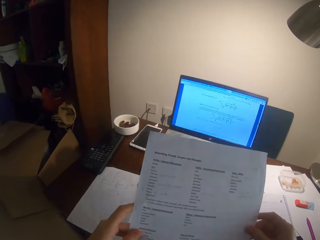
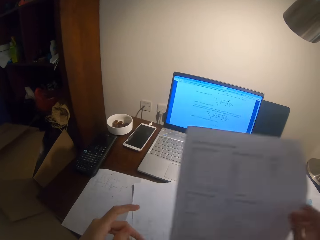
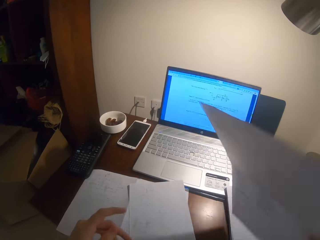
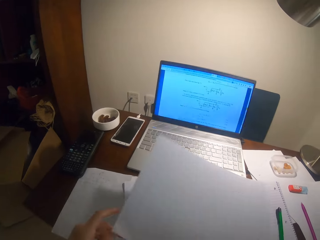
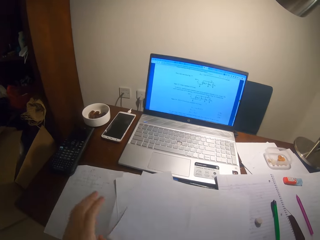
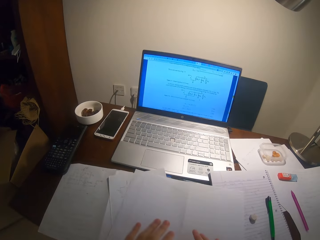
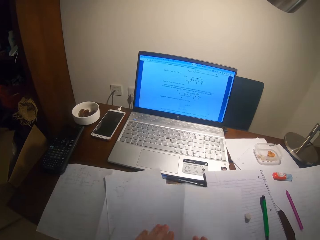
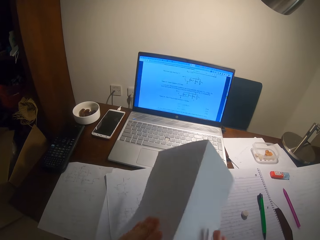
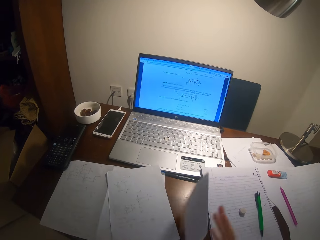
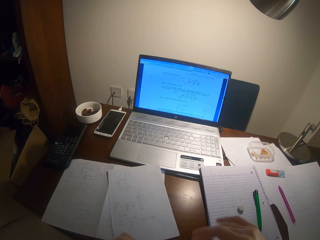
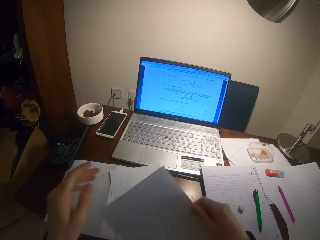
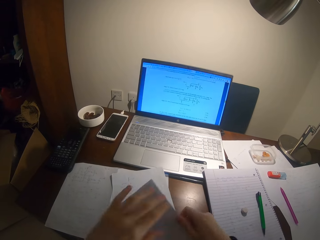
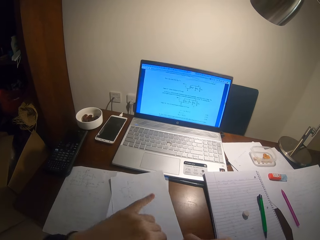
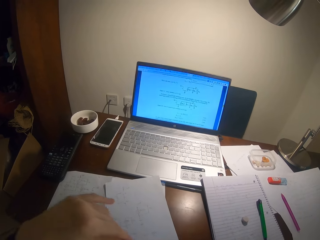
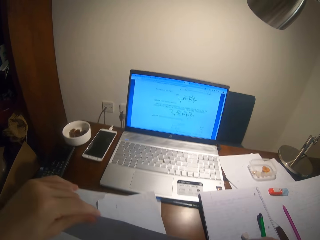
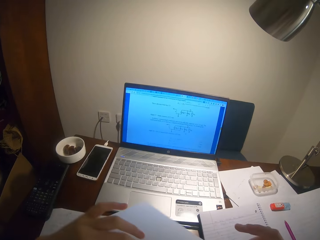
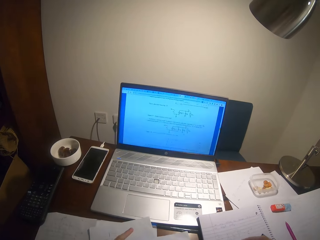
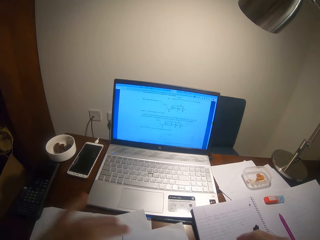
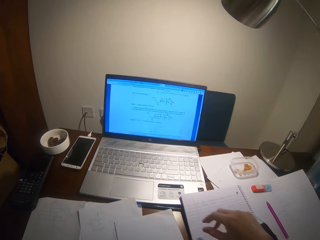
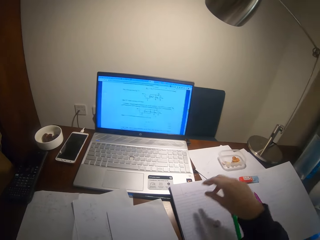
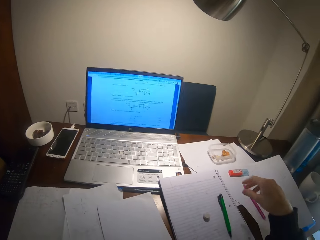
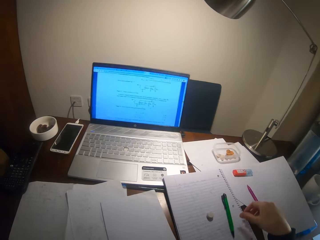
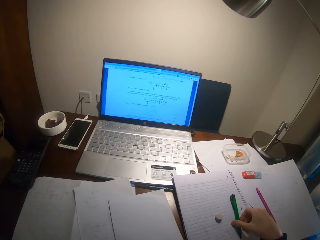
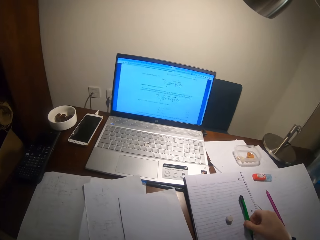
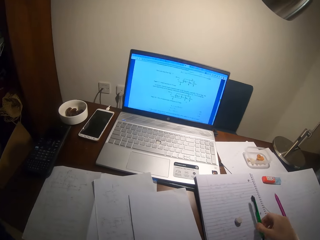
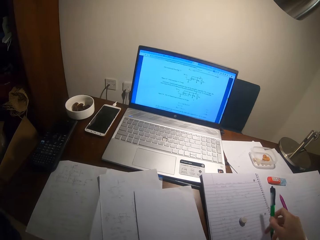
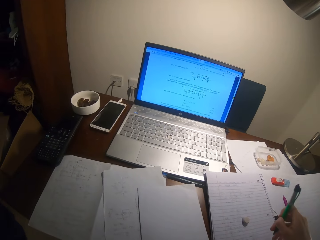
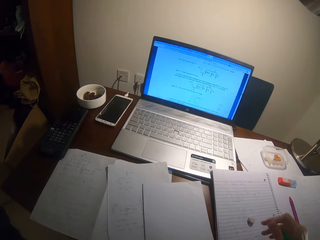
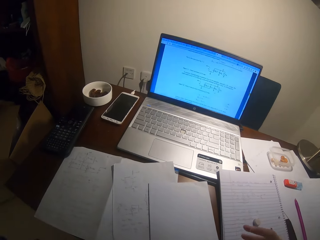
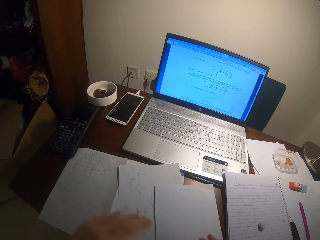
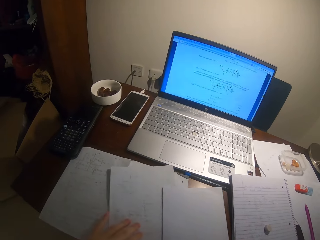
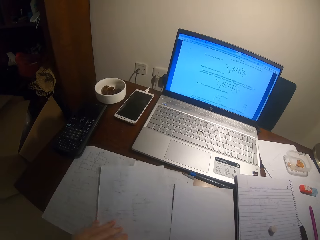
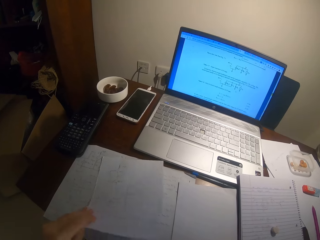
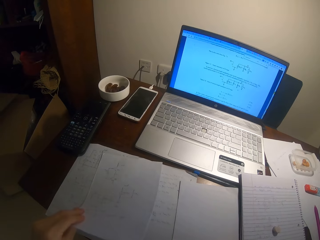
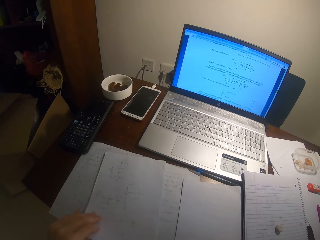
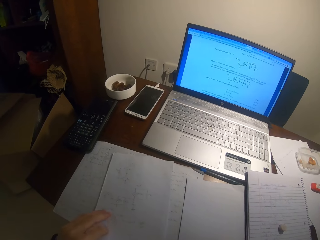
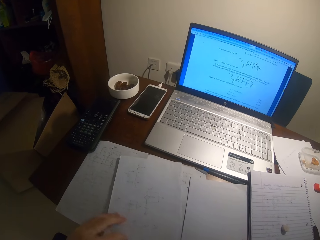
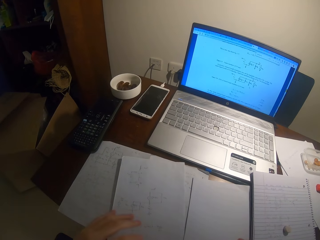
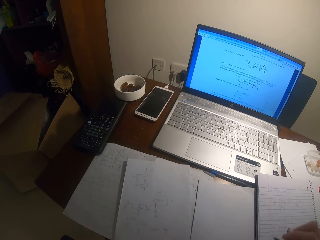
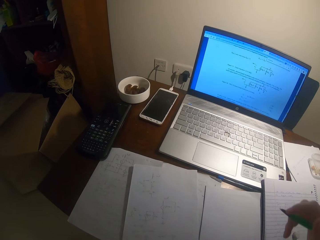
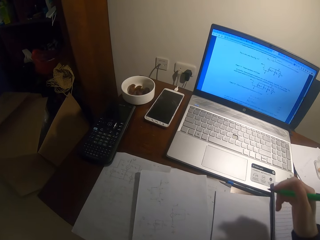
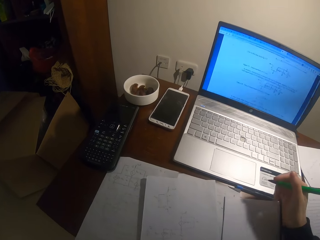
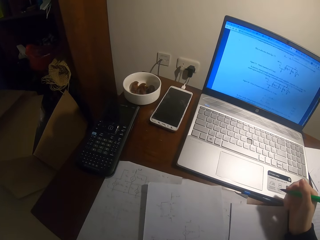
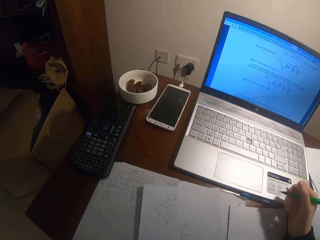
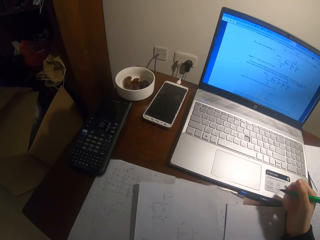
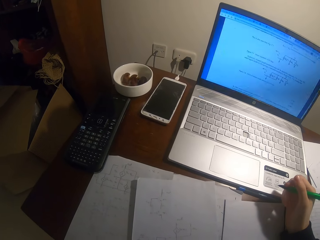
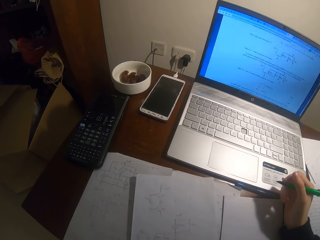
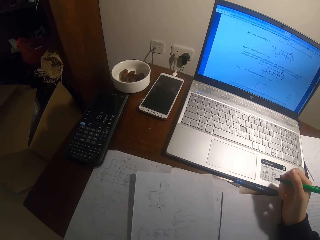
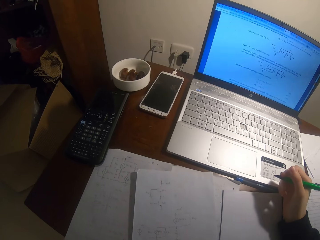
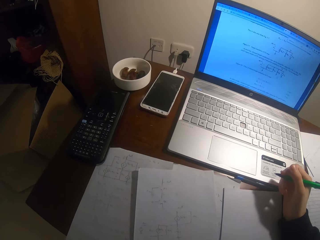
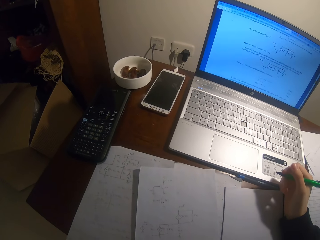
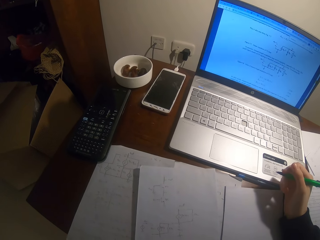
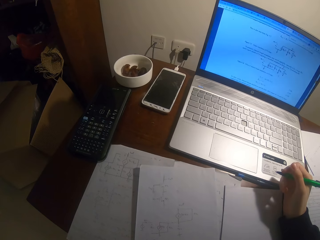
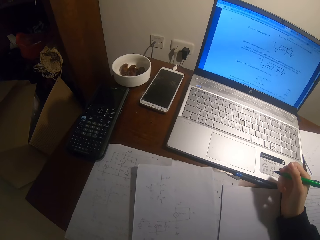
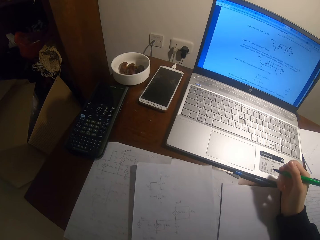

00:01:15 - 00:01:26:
The camera wearer puts the paper on the table. They fold the paper on the table. They pick up a pen from the table. They move the paper. They read the paper on the table.

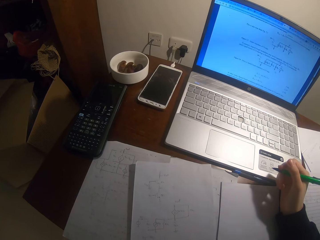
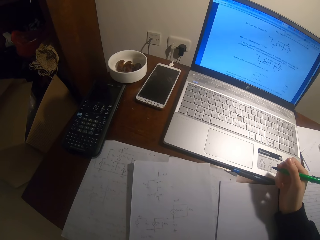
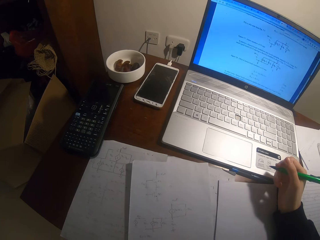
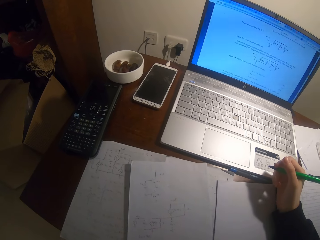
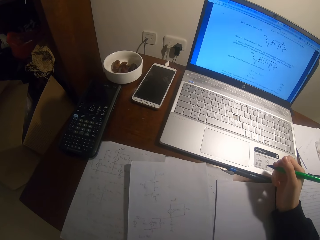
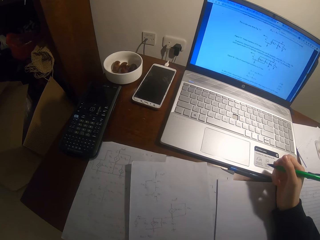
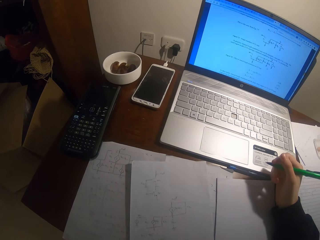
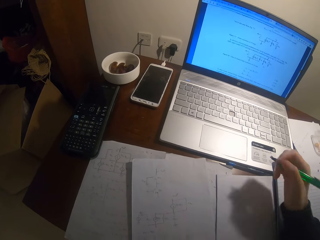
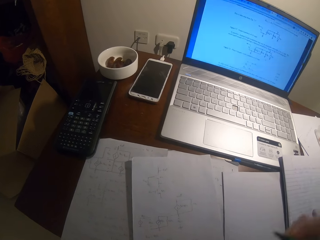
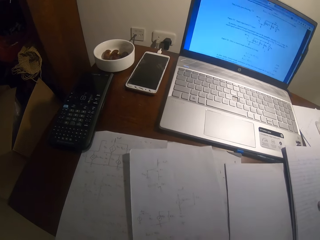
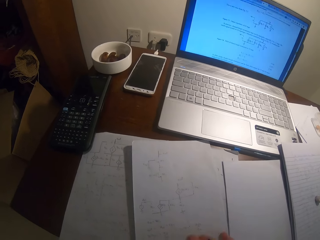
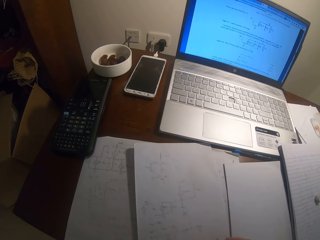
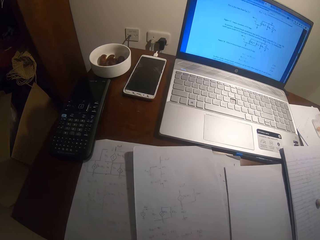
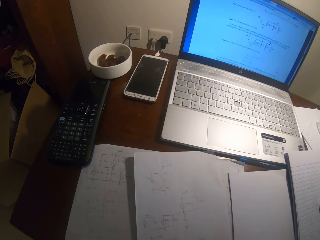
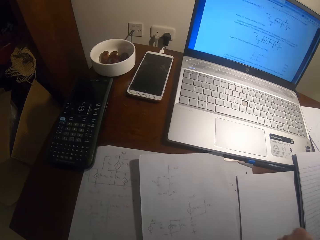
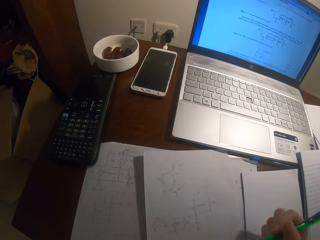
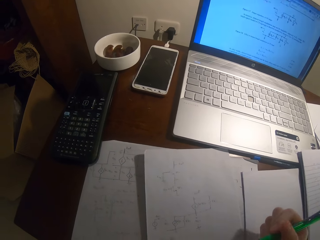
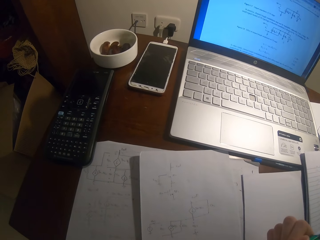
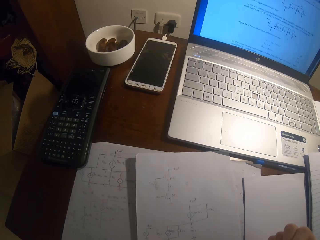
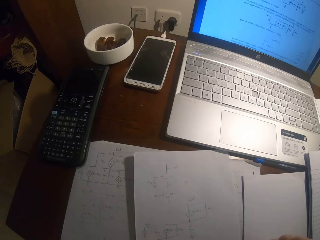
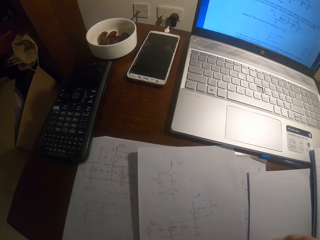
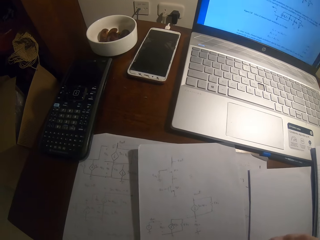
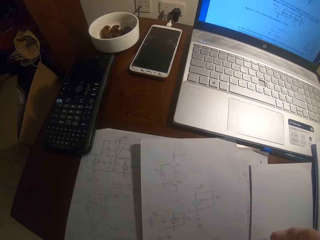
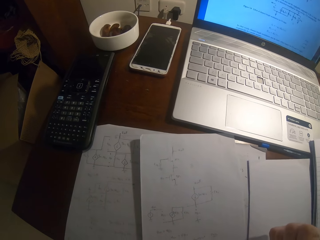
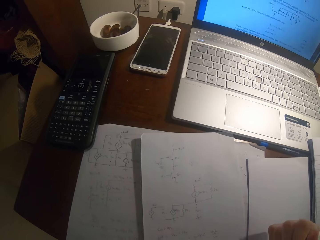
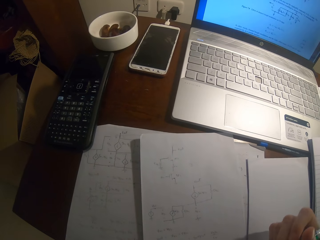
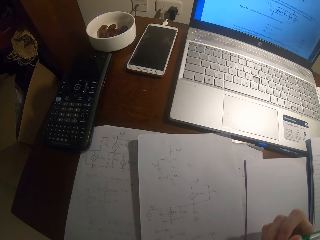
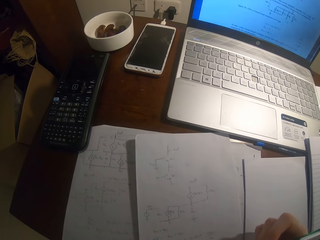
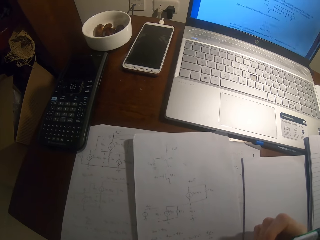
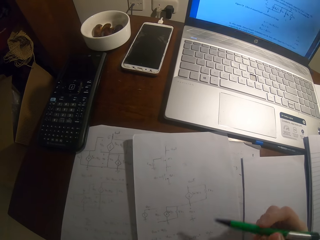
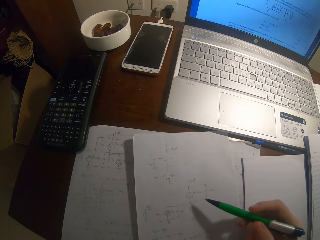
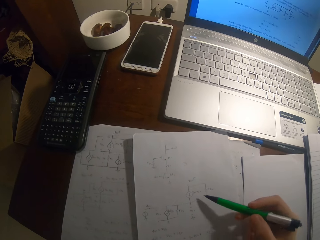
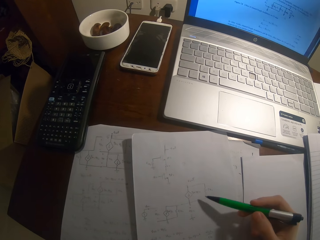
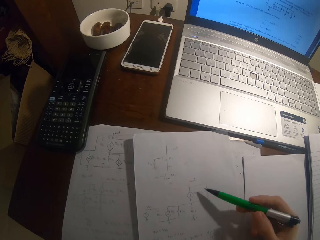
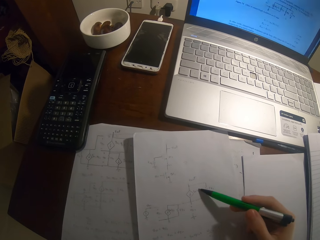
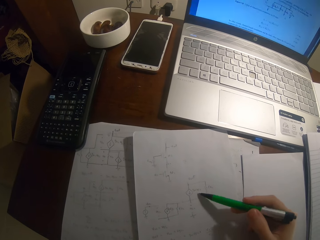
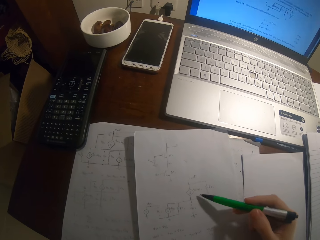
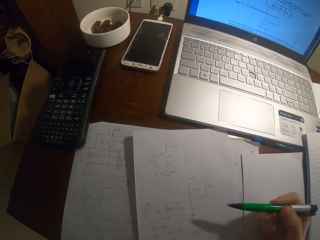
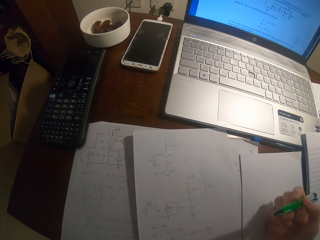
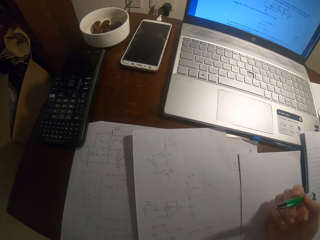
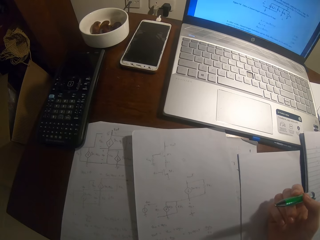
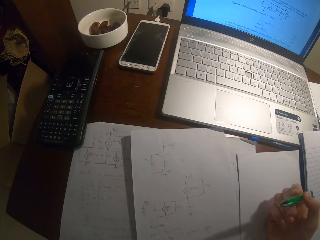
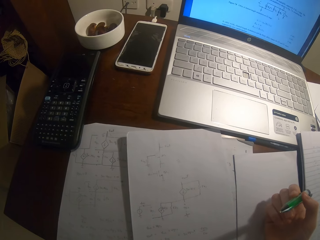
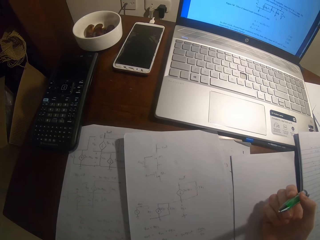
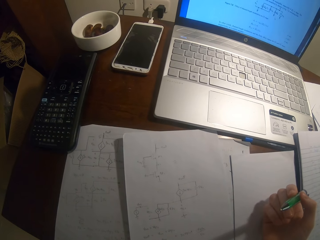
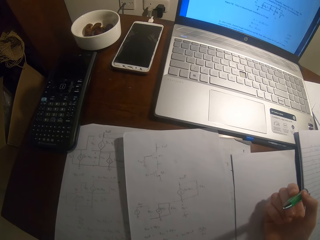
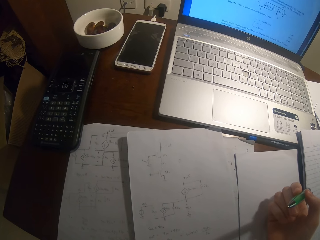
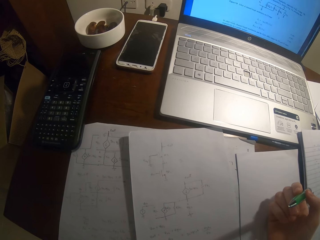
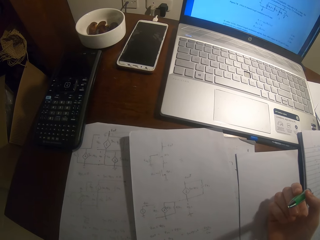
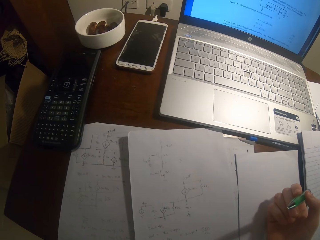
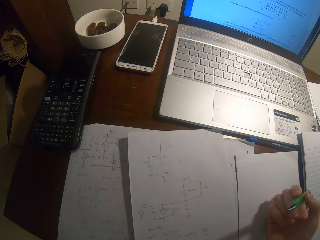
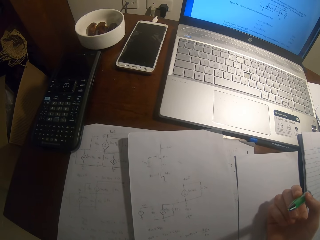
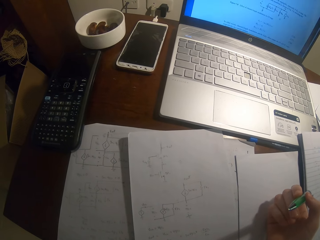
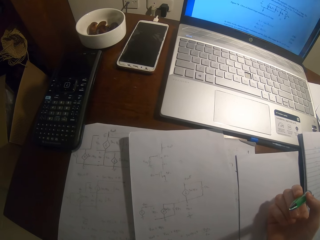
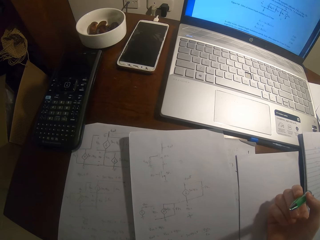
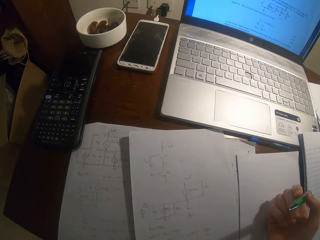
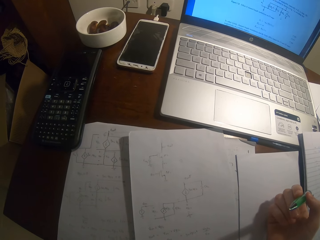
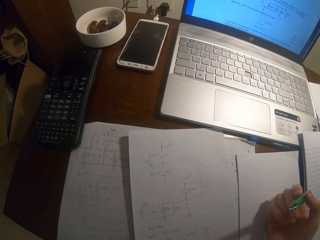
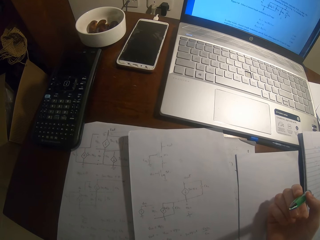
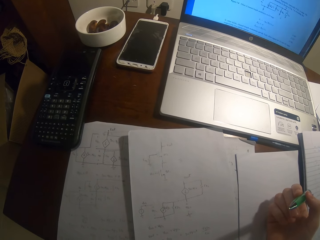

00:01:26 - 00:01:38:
The camera wearer turns around the room. They make a gesture.
